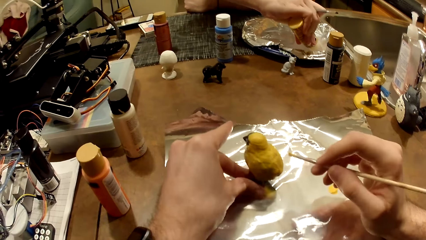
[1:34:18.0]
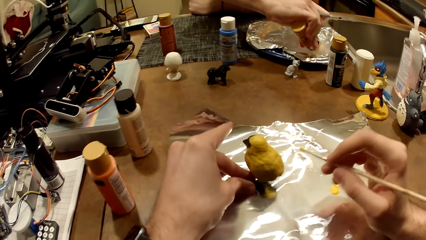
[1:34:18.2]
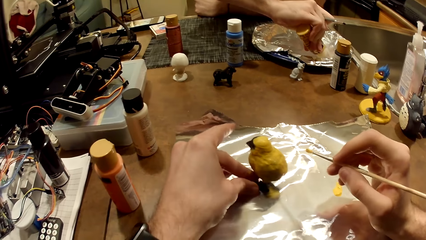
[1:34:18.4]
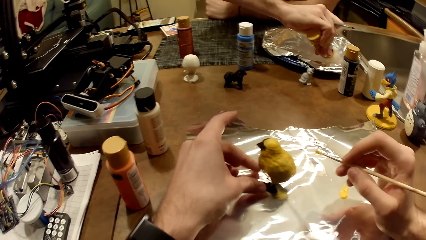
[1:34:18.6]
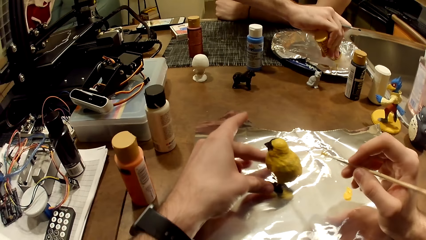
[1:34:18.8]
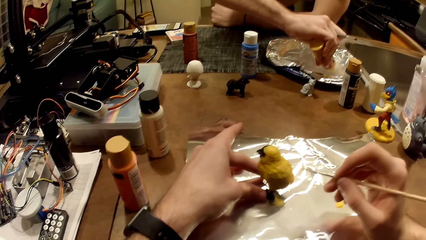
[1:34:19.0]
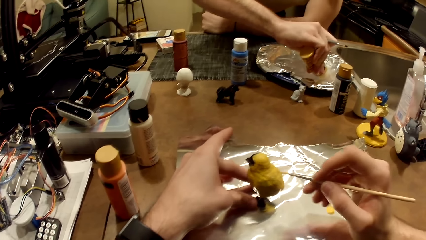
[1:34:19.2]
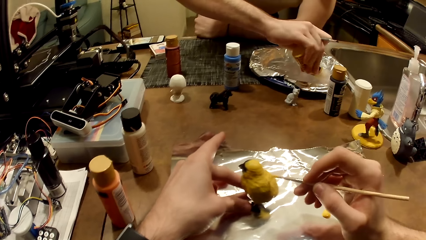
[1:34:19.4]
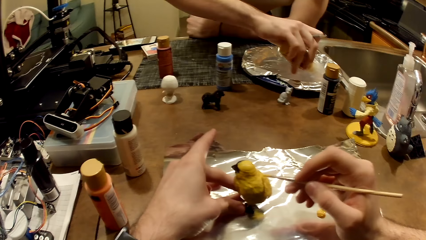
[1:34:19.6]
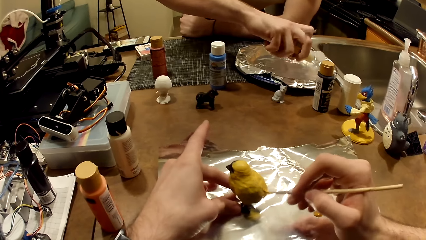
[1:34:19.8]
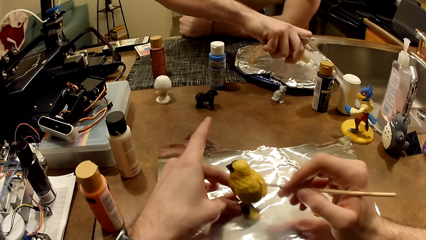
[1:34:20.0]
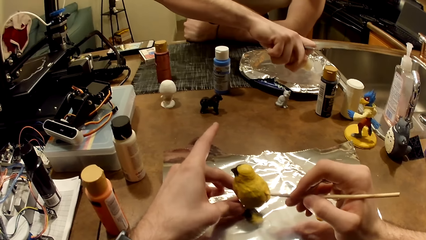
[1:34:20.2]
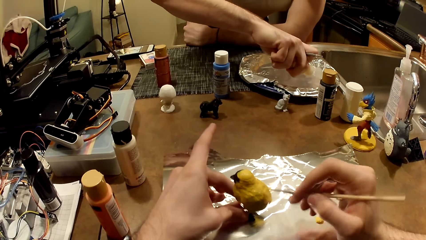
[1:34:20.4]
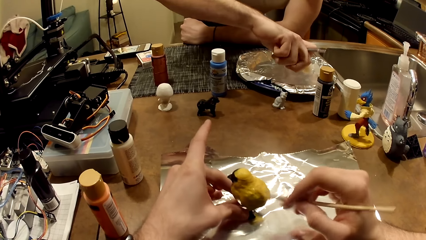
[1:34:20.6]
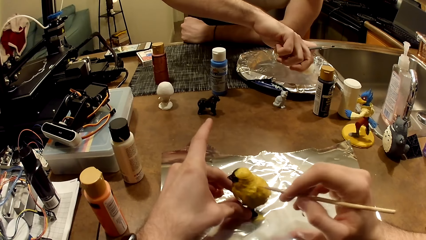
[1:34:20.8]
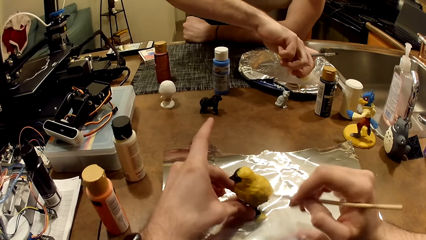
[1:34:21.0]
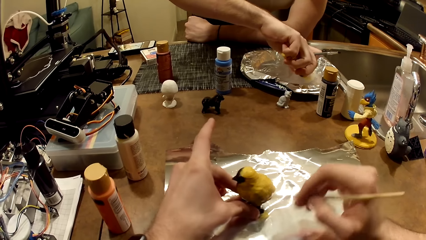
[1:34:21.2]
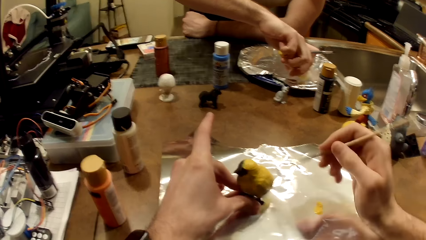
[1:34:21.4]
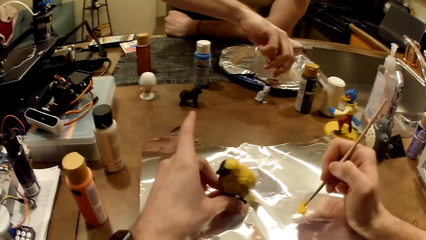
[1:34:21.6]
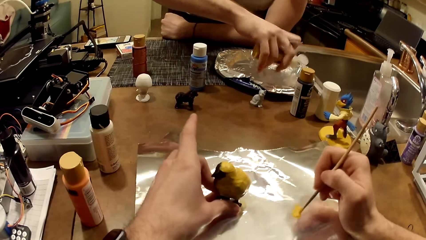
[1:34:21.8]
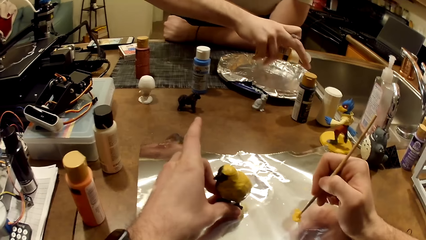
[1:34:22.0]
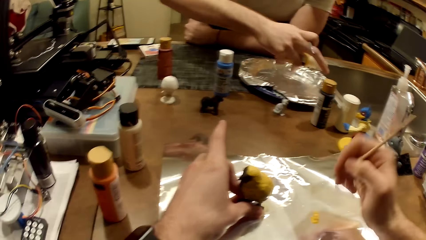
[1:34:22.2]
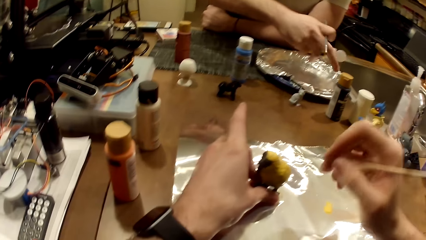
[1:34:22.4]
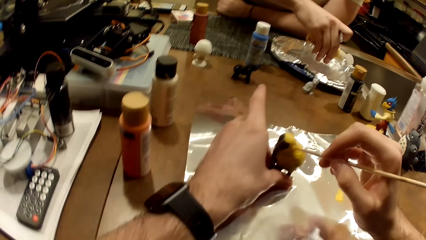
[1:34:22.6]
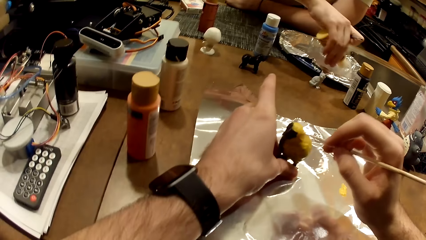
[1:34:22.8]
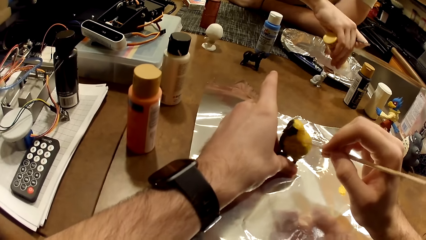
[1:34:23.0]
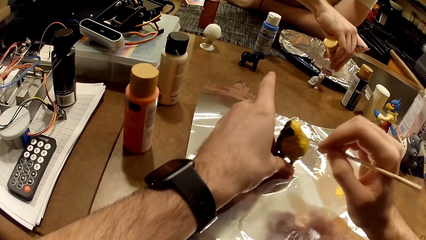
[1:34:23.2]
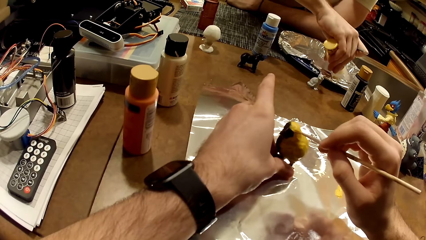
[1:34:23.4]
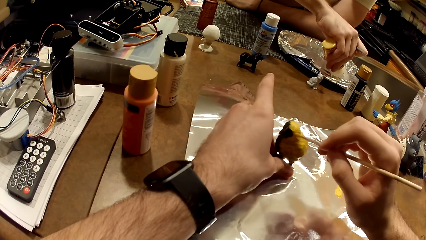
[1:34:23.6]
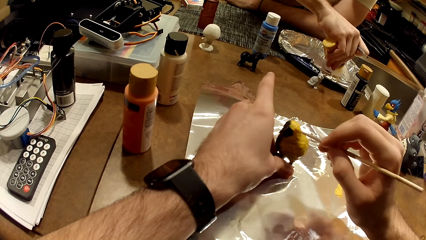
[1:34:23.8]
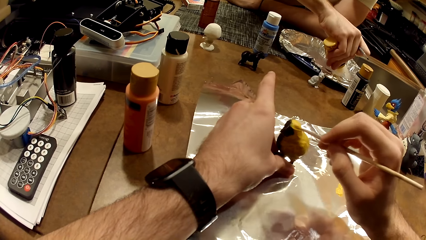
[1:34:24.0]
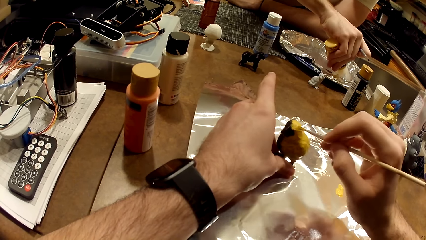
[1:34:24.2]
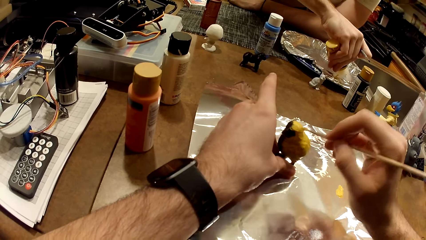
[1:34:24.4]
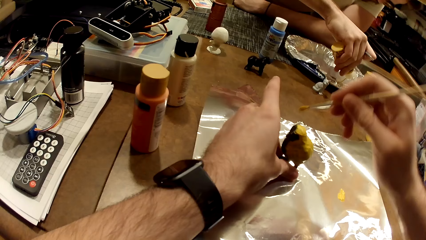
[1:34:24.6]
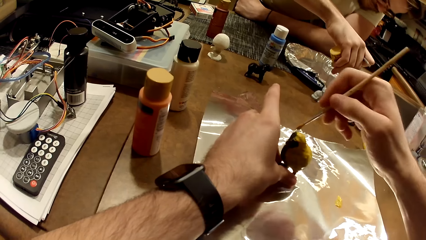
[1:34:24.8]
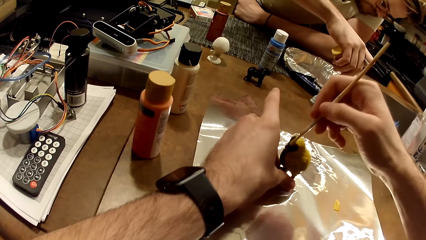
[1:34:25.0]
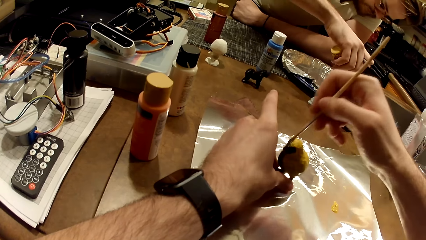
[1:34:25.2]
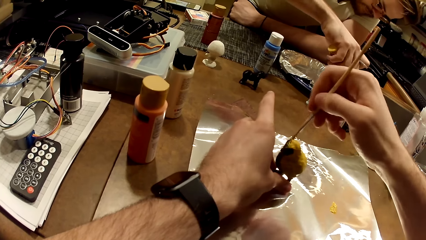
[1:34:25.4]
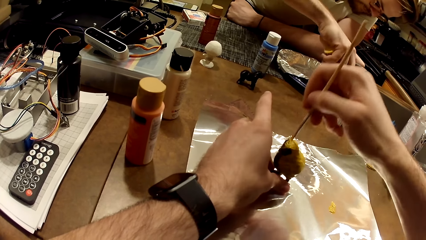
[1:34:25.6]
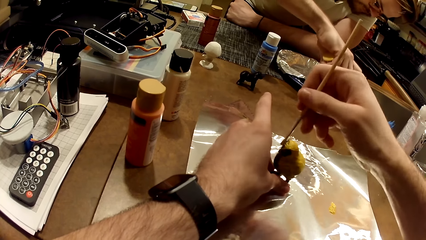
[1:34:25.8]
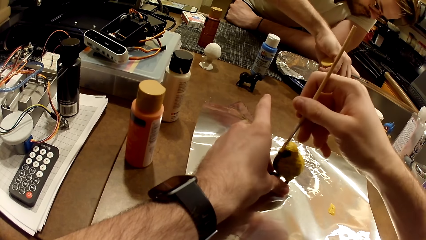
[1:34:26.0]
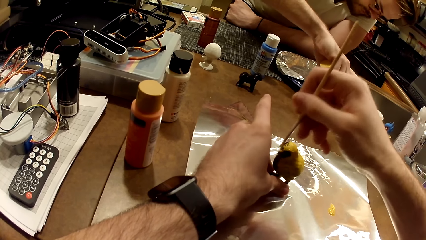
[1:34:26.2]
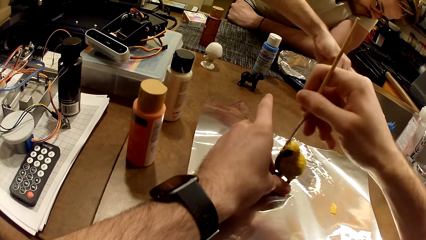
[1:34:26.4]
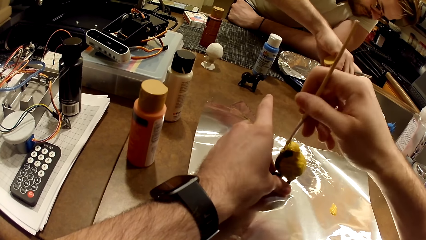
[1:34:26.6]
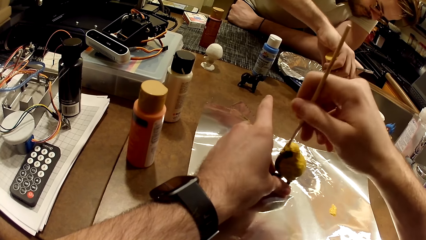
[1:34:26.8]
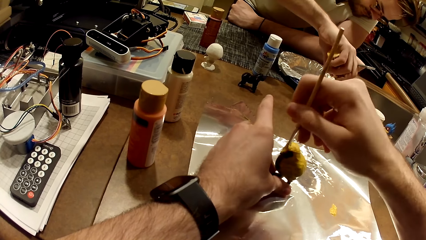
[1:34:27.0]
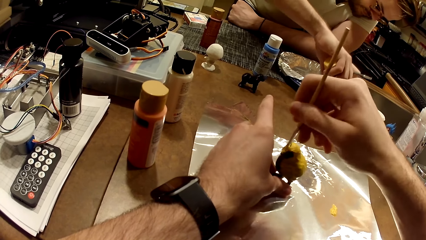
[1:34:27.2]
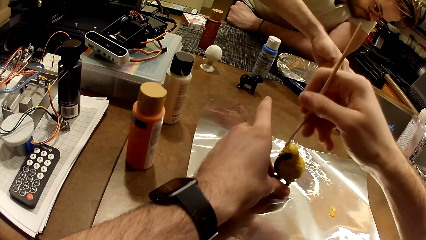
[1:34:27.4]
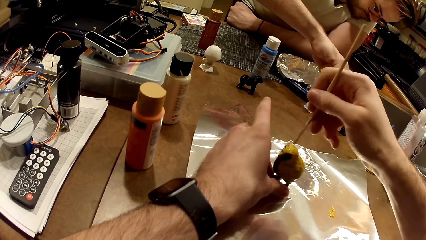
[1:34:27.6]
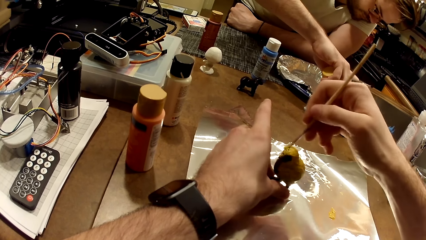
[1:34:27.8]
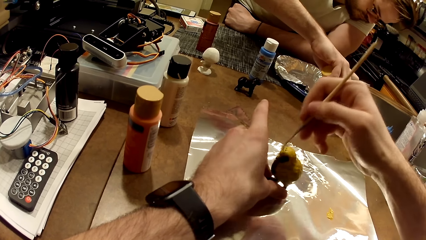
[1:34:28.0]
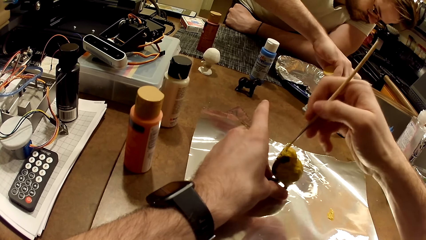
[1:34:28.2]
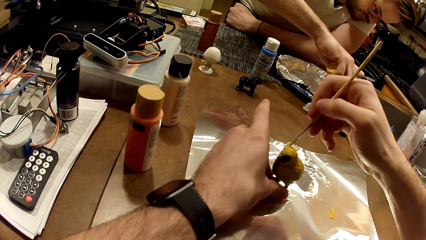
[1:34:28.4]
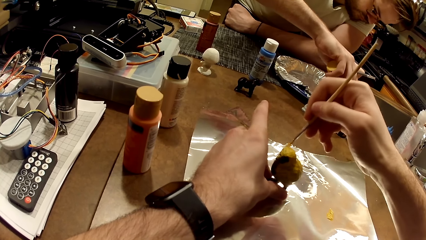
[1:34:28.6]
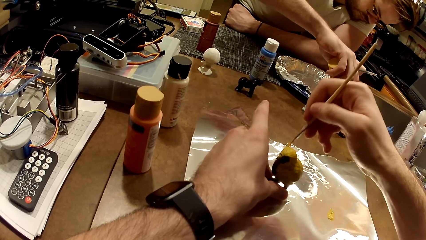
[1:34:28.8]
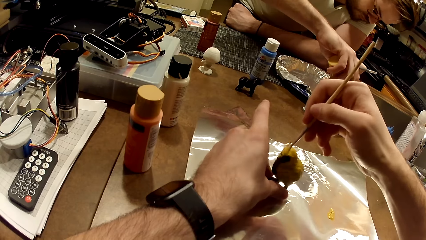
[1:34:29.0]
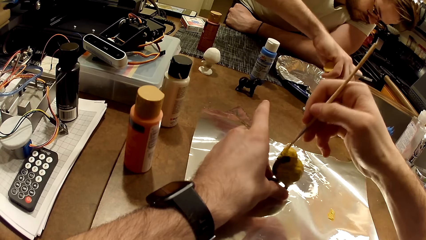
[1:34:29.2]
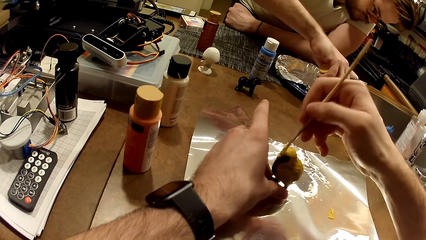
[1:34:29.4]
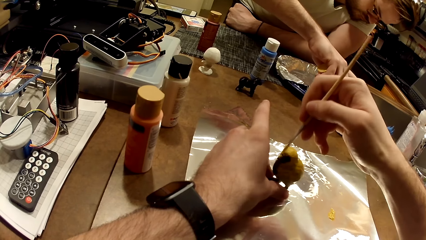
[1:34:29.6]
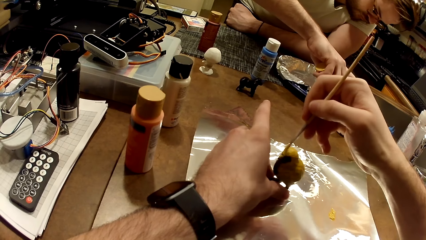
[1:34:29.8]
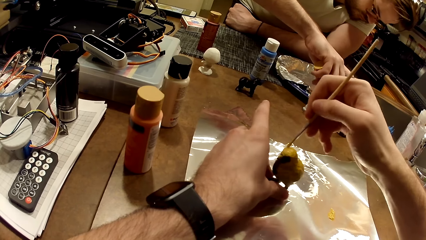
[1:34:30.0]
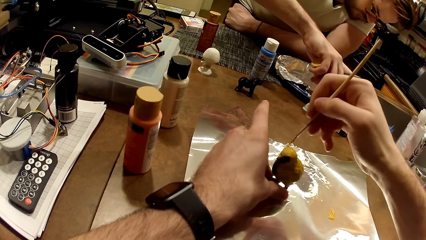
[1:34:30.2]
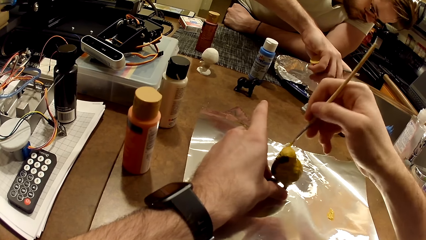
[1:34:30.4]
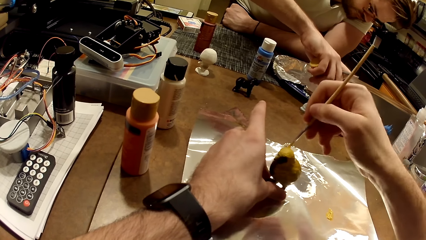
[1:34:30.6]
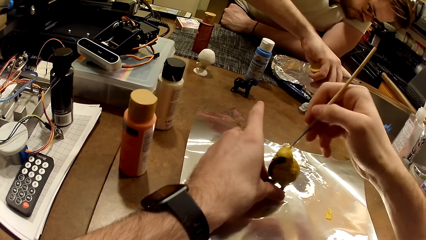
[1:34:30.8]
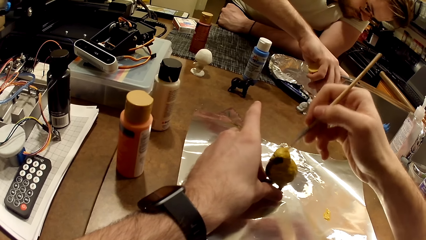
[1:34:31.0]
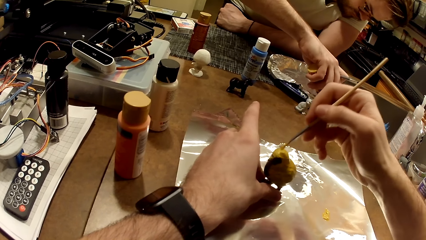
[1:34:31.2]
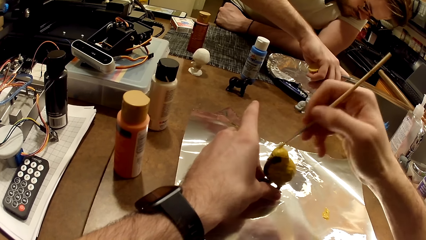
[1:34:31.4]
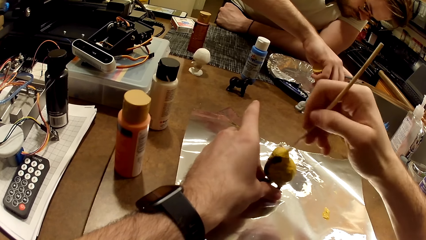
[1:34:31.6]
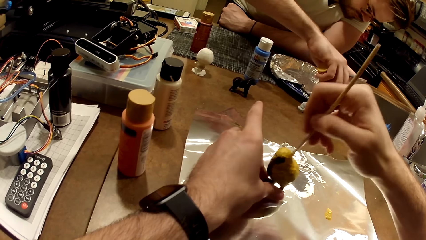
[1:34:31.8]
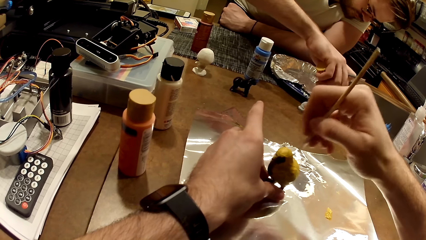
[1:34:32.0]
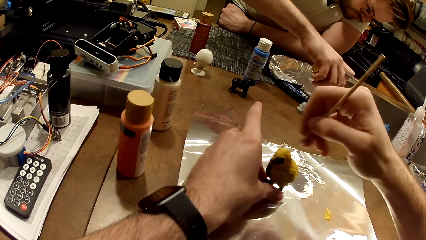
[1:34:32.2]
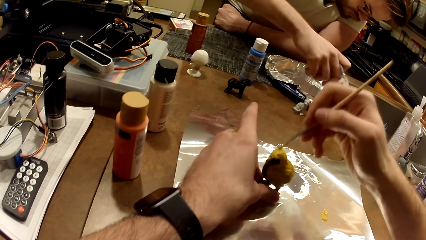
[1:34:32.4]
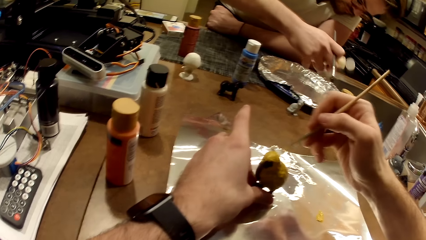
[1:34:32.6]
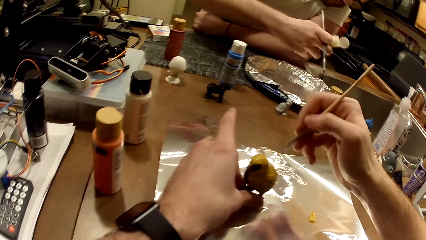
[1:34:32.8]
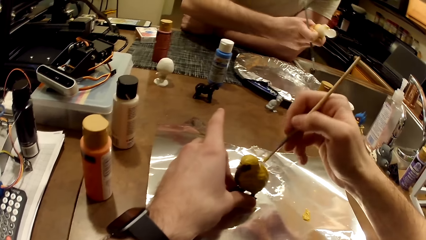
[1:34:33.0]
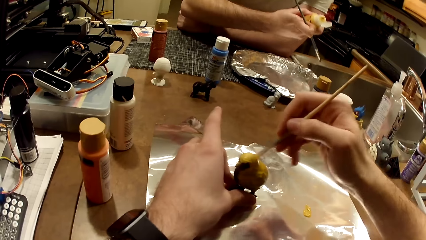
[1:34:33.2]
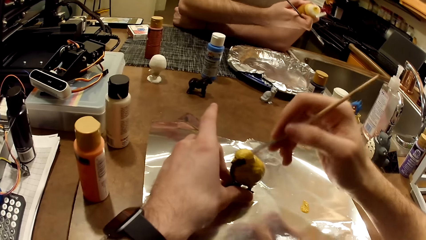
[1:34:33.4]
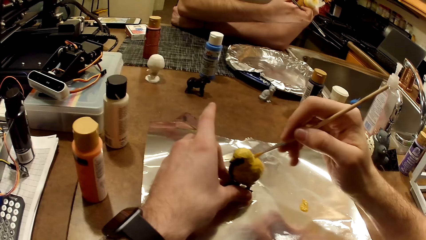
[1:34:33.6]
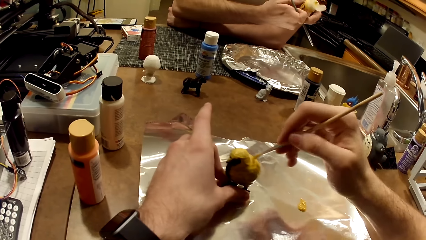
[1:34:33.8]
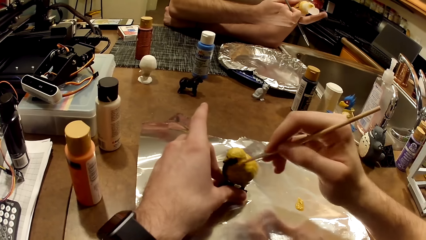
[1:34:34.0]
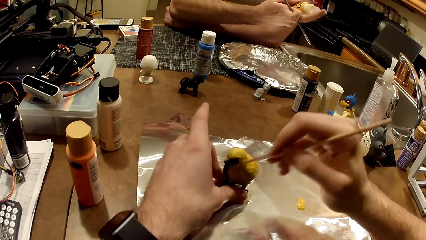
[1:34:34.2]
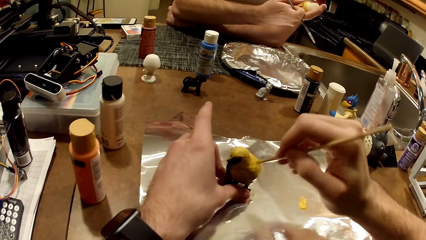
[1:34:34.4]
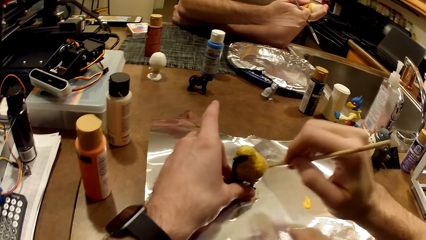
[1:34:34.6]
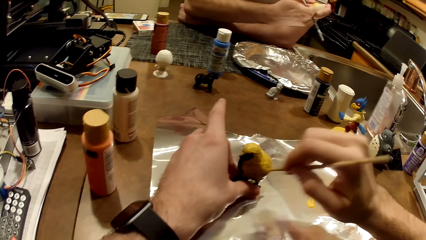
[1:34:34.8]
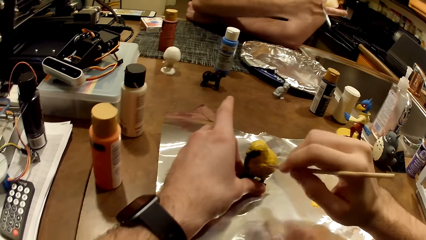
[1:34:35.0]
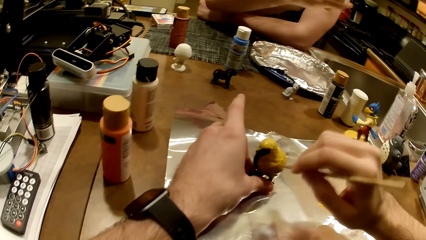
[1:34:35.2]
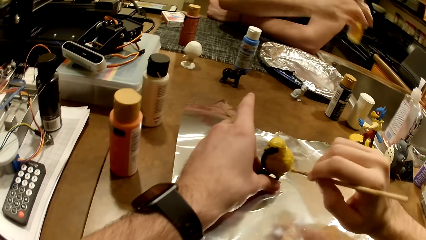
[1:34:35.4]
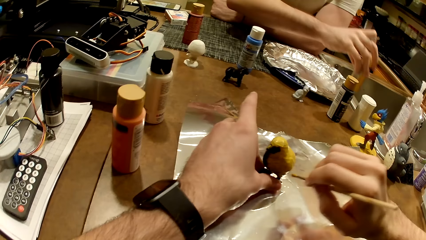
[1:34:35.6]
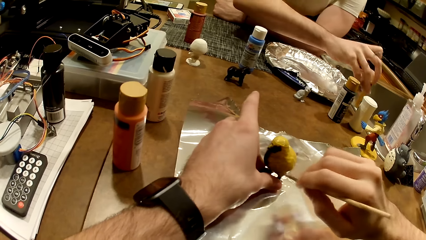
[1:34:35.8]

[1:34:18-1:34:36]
The man pours the cream-colored paint in the aluminum-foil tray with his right hand. The camera wearer dips the paint brush in the cream-colored paint with his right hand. He paints the bird figurine with the cream-colored paint. The man closes the lid of the cream-colored bottle with his right hand.
